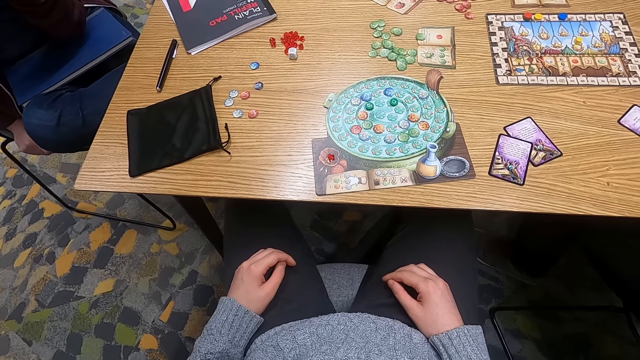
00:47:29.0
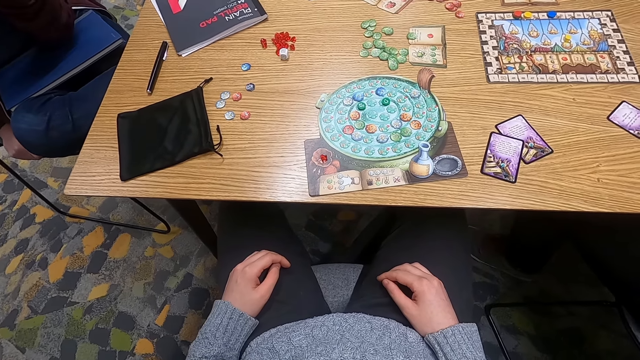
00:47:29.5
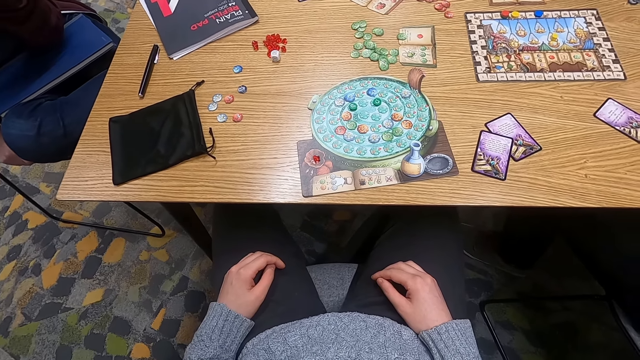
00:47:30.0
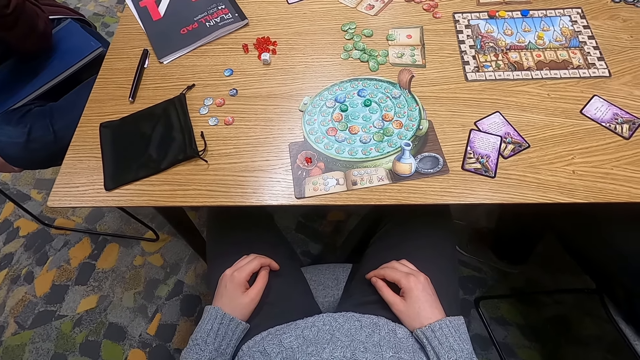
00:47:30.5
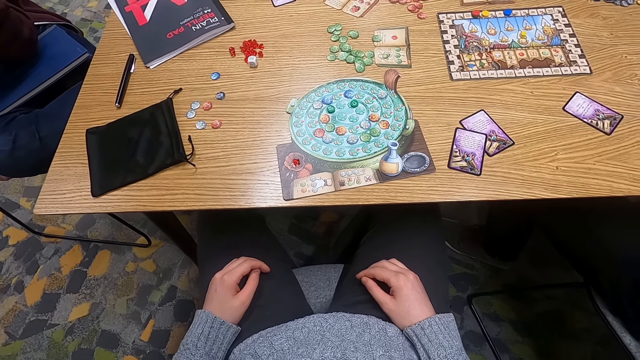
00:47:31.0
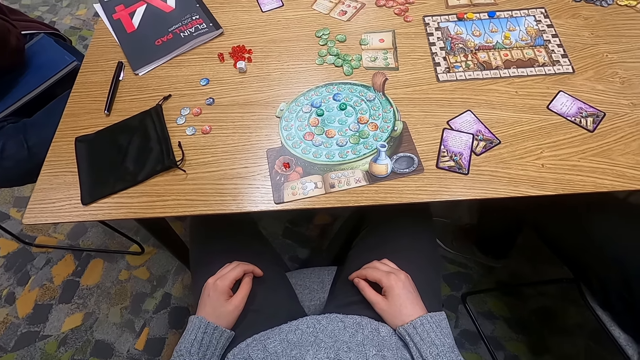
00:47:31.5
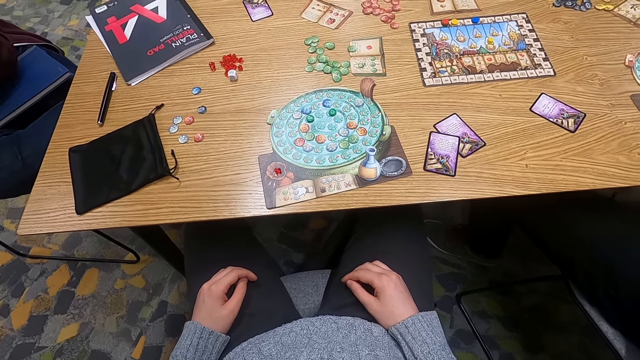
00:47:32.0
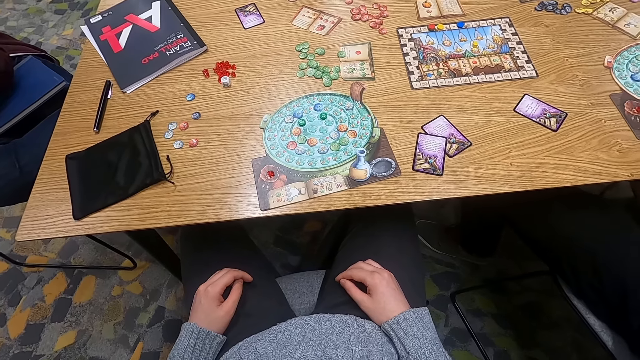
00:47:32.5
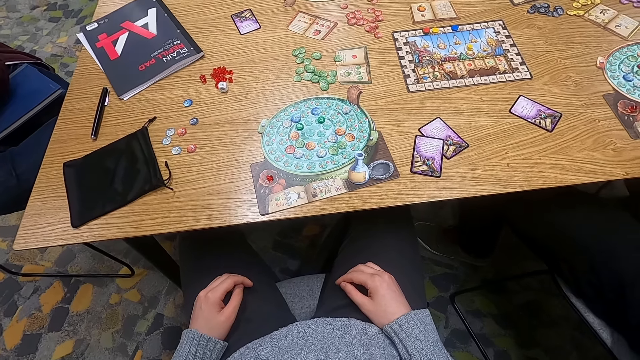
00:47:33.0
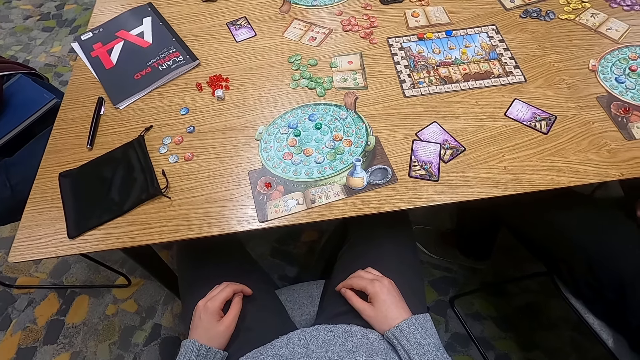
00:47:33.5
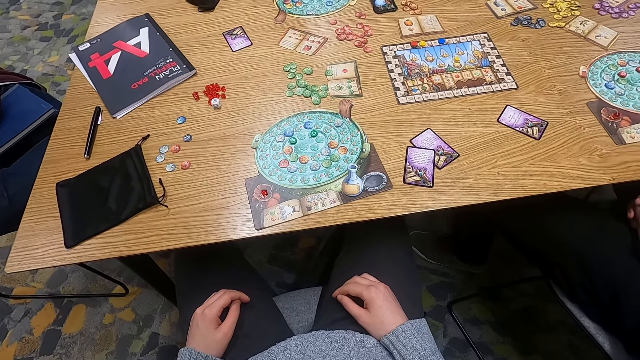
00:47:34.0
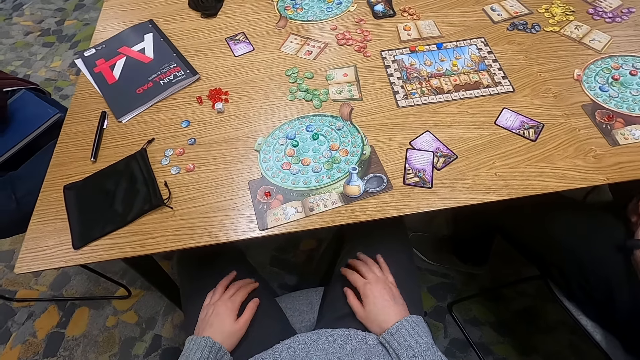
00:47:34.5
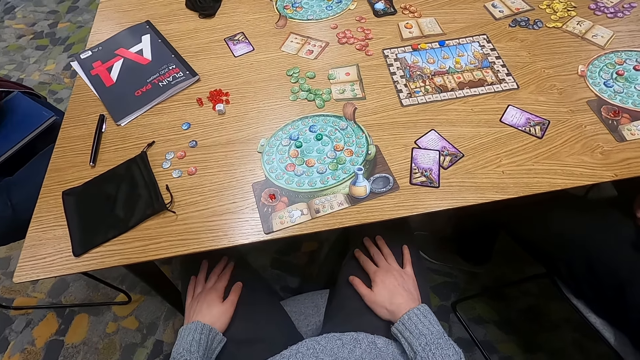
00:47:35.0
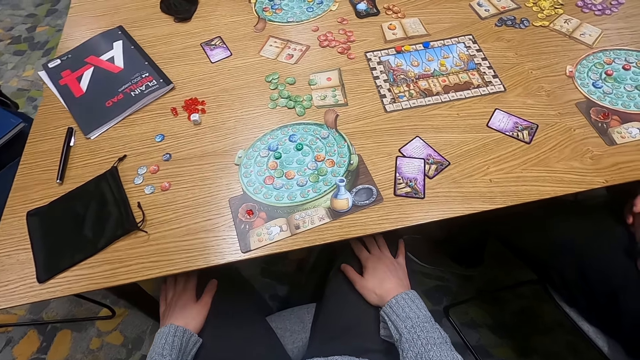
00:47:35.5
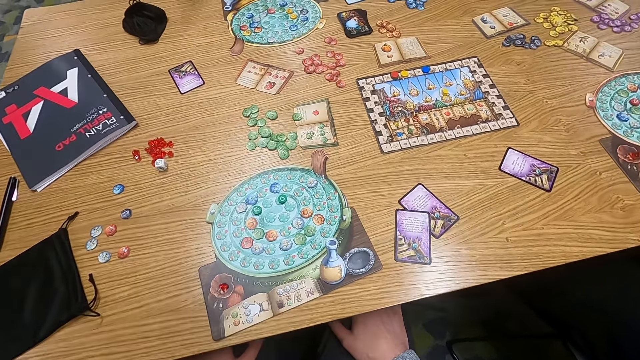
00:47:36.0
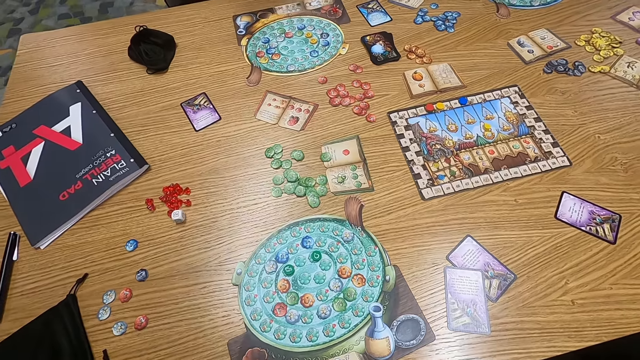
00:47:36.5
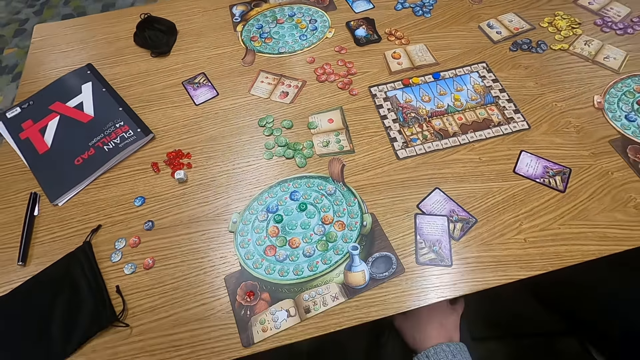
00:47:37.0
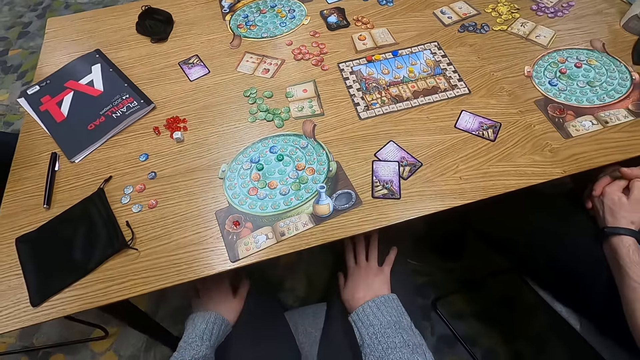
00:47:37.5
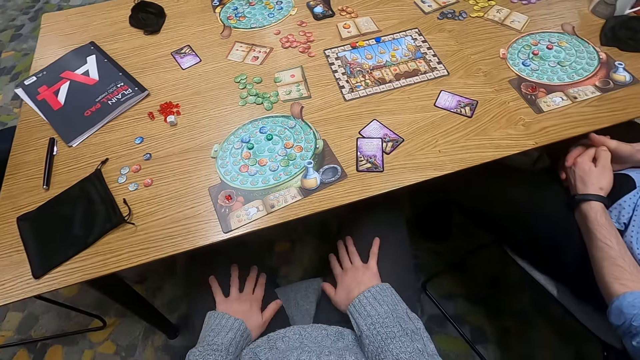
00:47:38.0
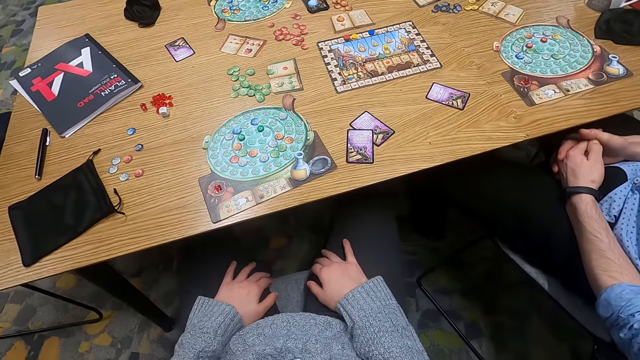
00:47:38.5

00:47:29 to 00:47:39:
The camera wearer moves her hands.

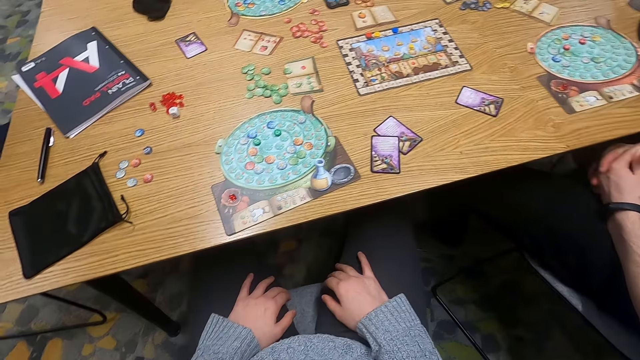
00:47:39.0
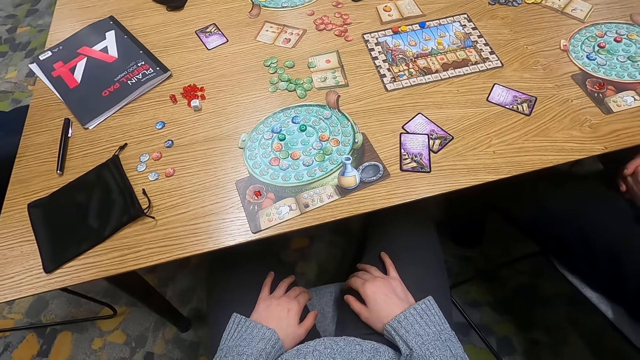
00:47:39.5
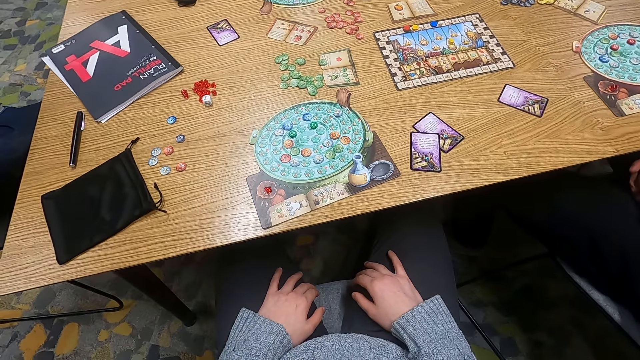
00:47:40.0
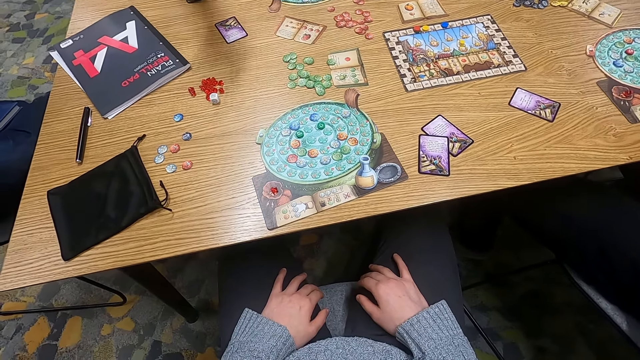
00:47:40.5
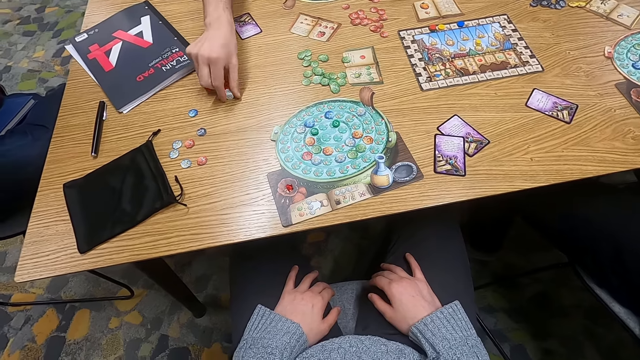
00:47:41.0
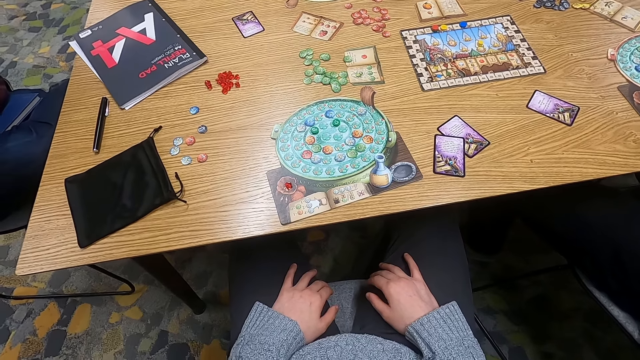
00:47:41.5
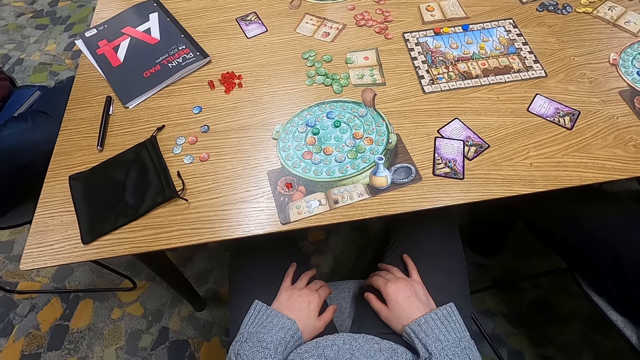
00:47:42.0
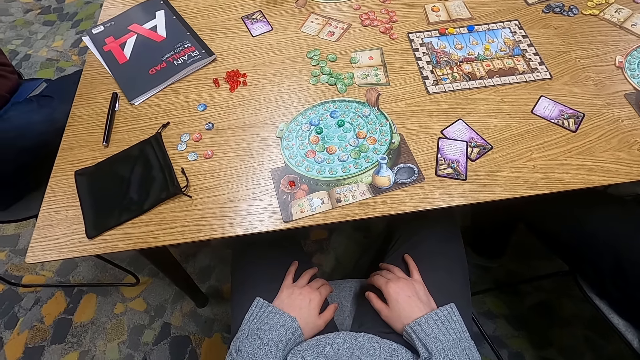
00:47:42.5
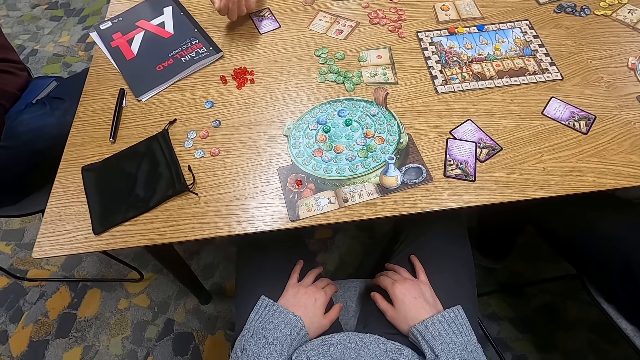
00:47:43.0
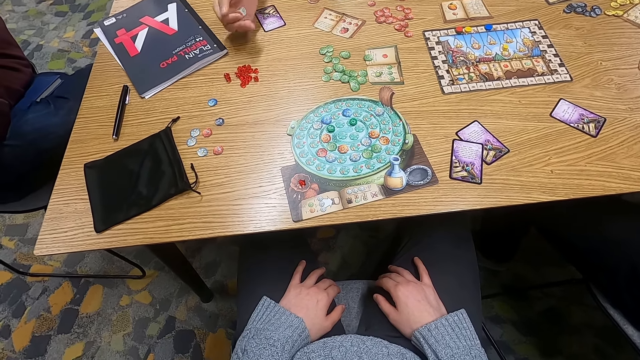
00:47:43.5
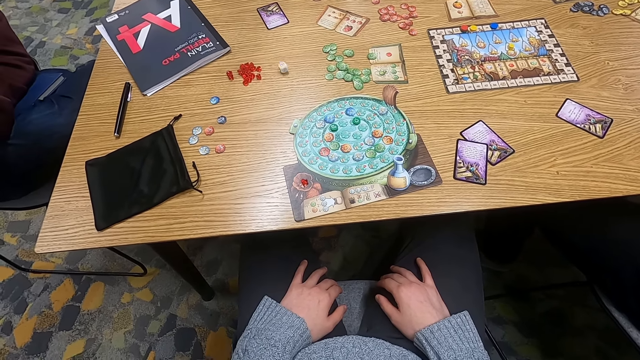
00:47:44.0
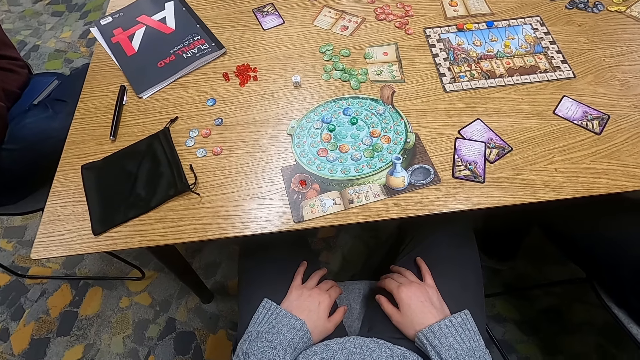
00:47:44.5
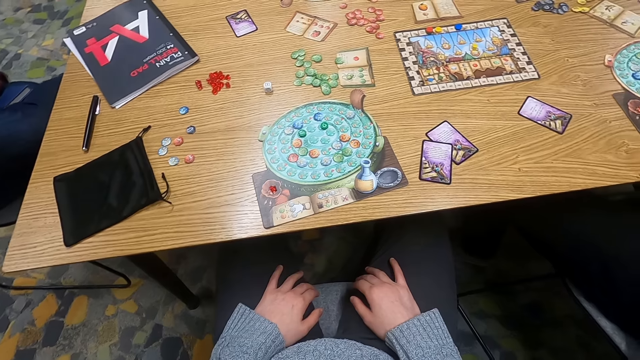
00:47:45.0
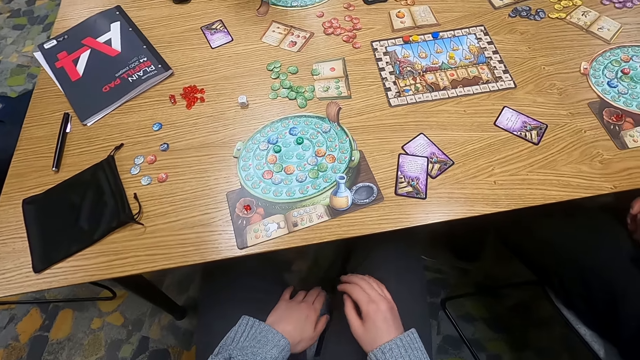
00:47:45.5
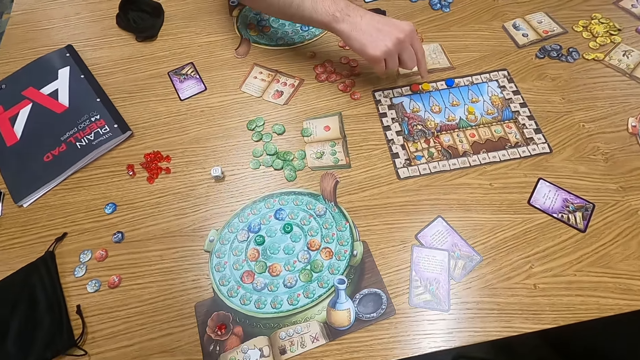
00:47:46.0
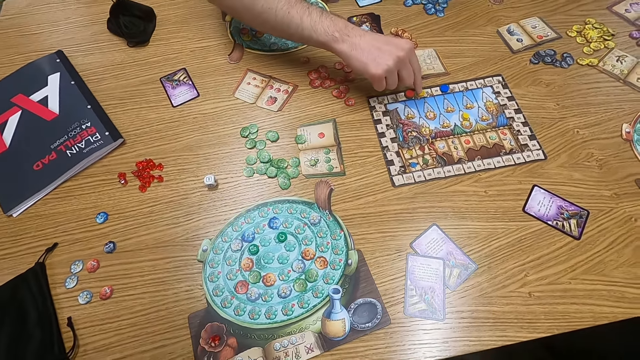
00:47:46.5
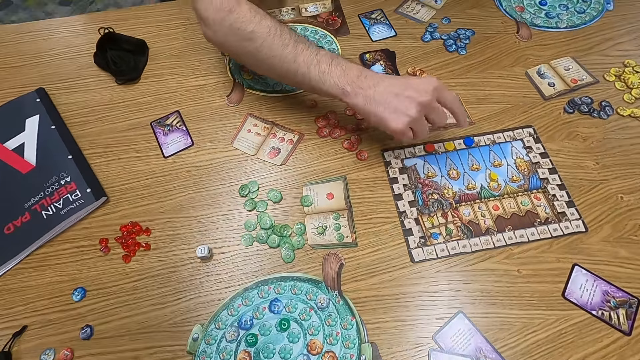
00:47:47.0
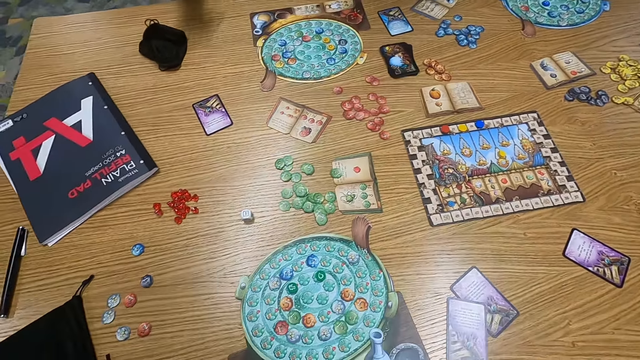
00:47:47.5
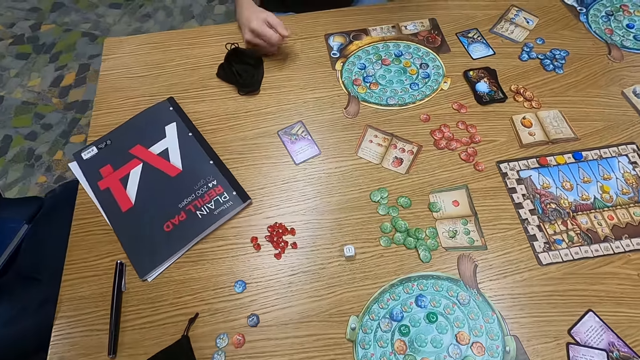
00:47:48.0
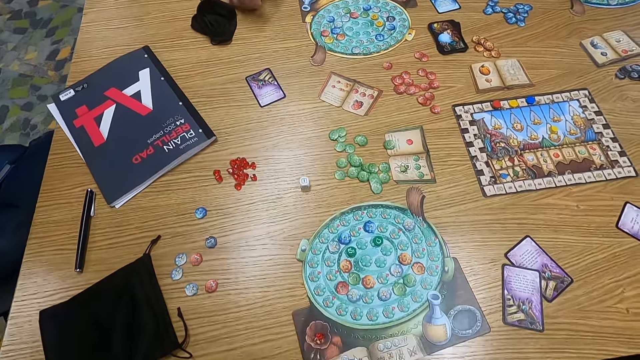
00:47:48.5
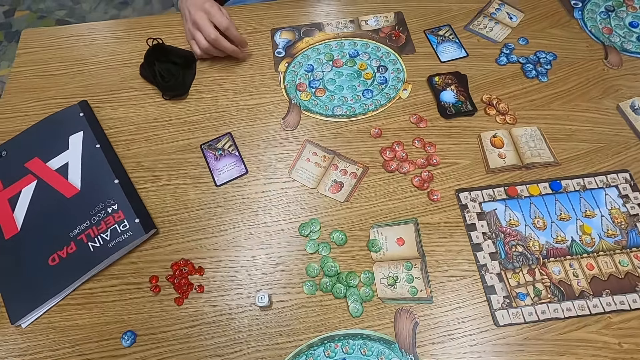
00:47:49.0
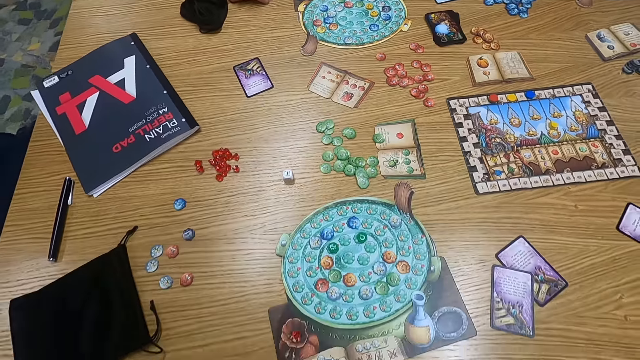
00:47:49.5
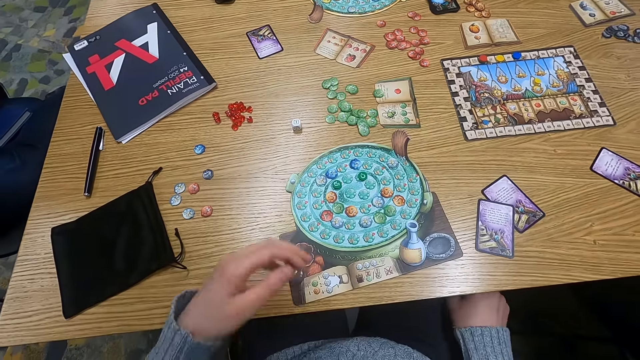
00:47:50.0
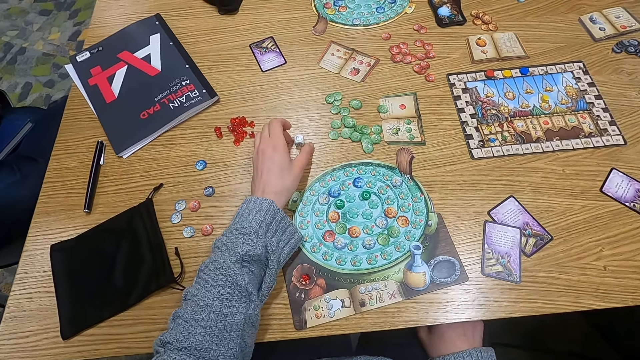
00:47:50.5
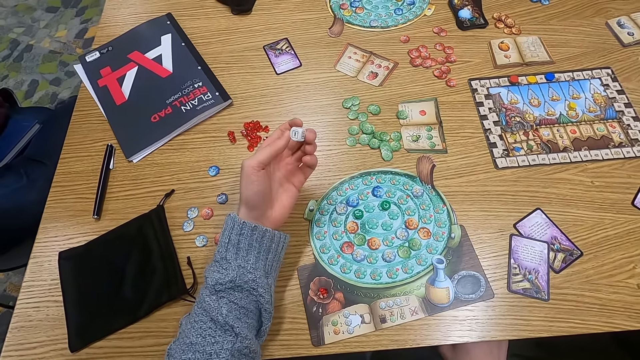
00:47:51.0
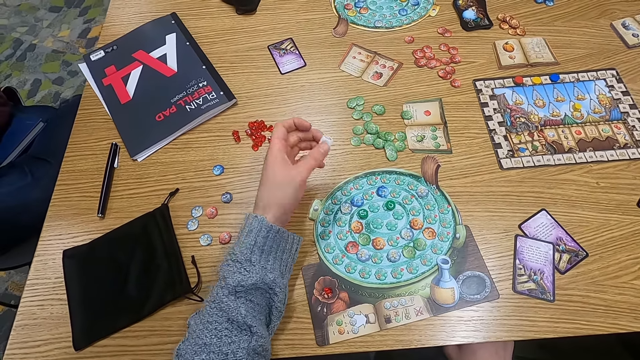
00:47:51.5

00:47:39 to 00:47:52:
A person picks up dice. The person drops down a dice. The person picks something. The person places his hand on the table. The camera wearer touches something. They pick up the dice.
